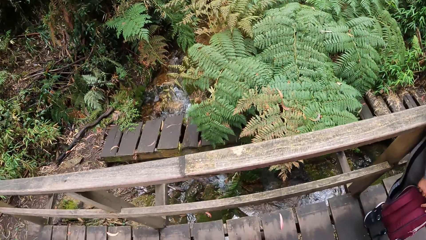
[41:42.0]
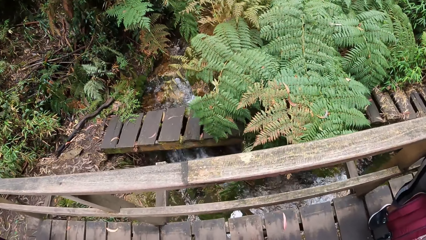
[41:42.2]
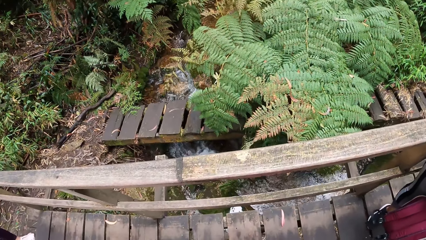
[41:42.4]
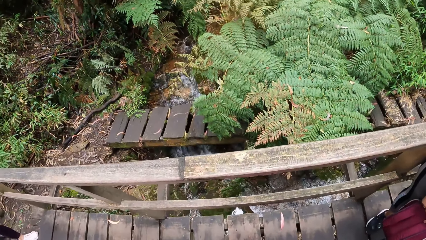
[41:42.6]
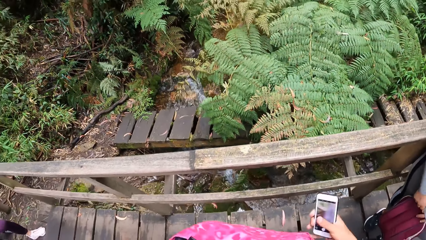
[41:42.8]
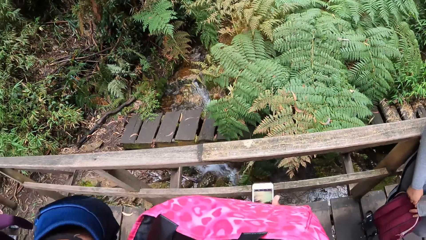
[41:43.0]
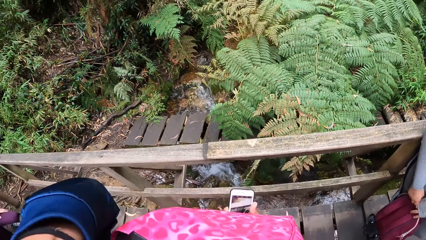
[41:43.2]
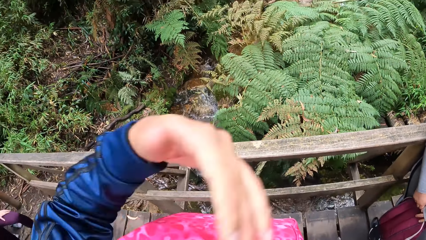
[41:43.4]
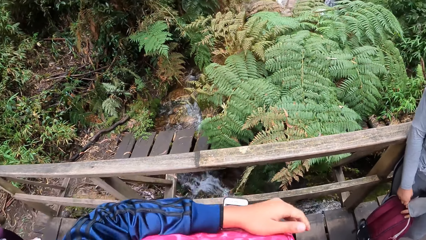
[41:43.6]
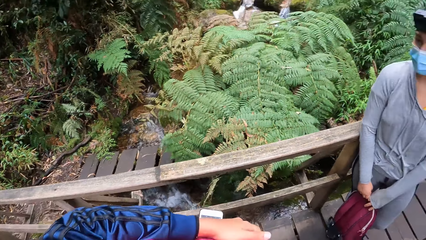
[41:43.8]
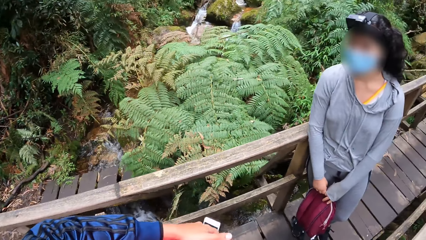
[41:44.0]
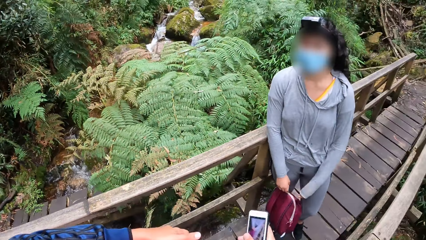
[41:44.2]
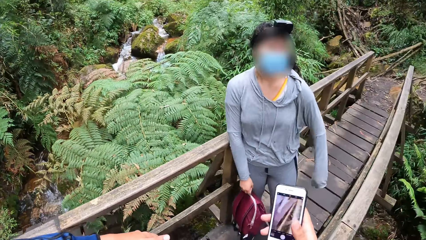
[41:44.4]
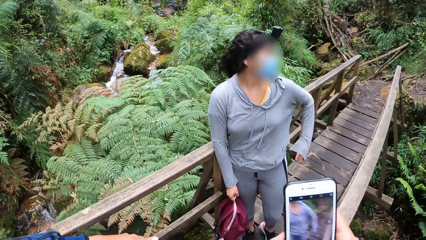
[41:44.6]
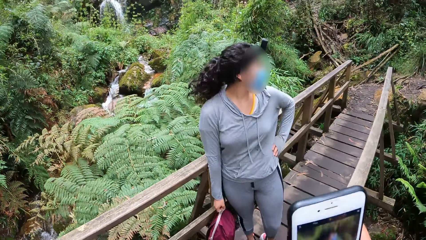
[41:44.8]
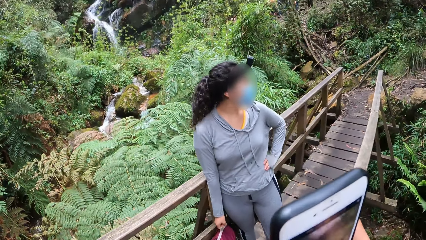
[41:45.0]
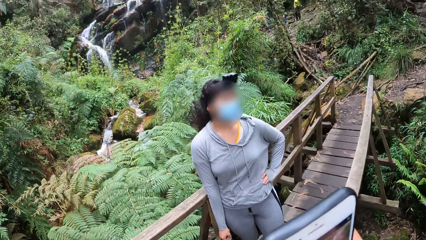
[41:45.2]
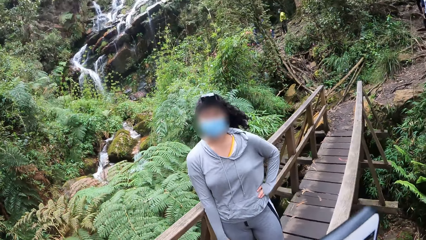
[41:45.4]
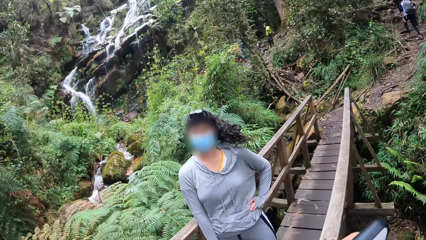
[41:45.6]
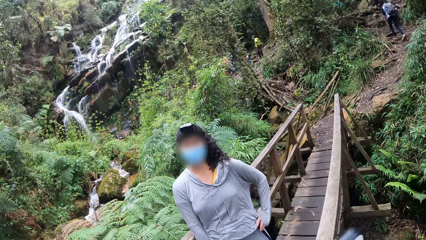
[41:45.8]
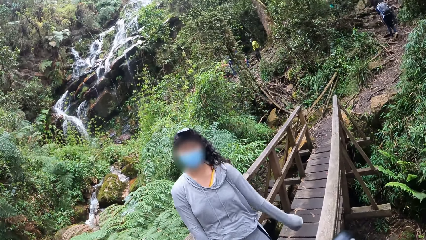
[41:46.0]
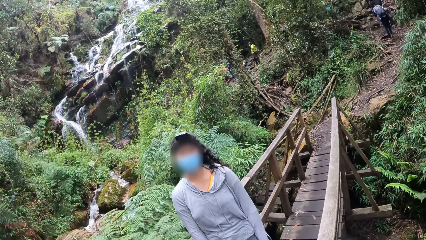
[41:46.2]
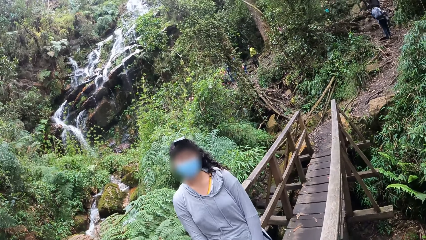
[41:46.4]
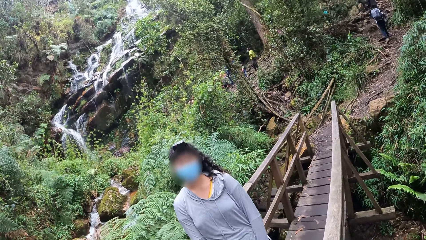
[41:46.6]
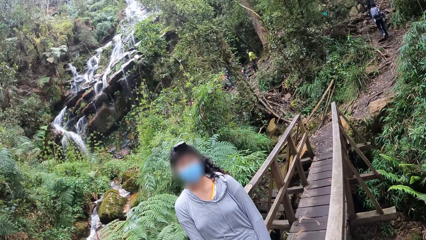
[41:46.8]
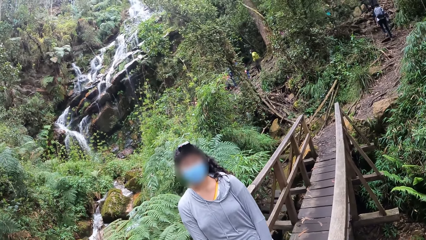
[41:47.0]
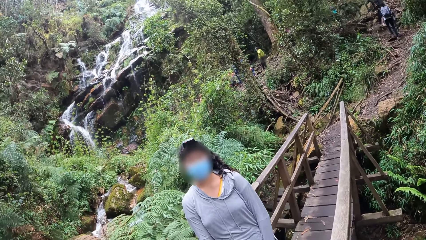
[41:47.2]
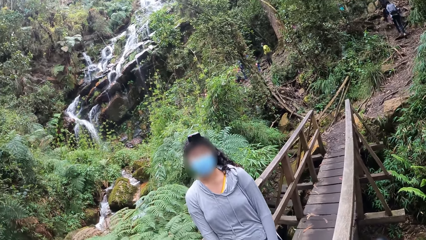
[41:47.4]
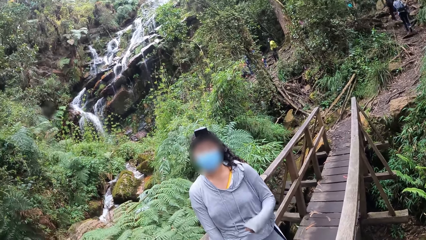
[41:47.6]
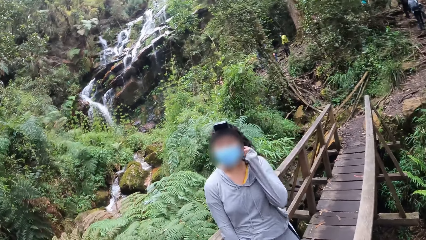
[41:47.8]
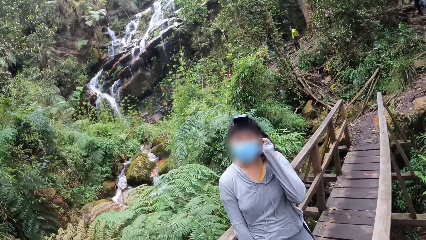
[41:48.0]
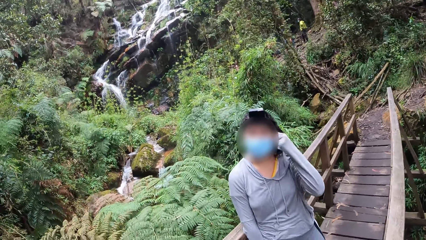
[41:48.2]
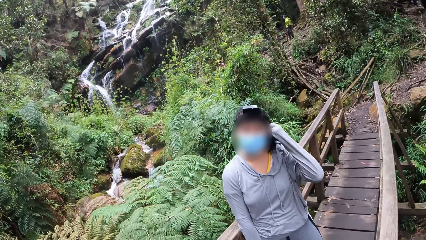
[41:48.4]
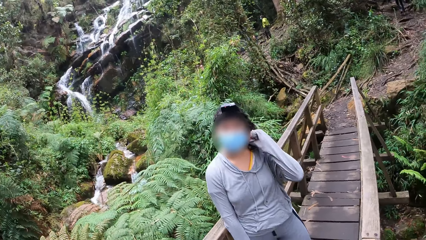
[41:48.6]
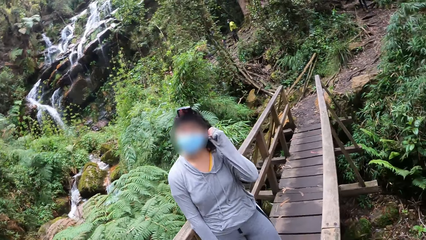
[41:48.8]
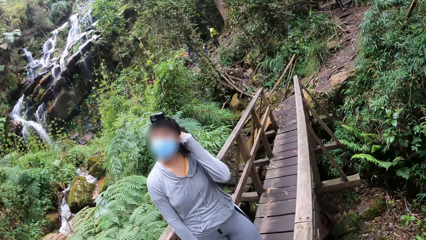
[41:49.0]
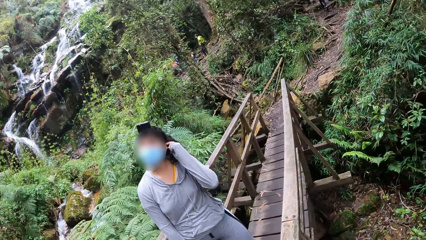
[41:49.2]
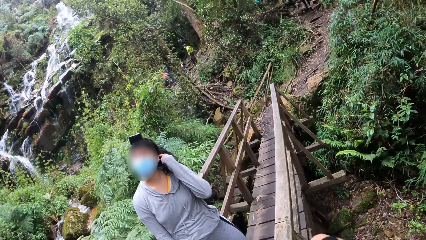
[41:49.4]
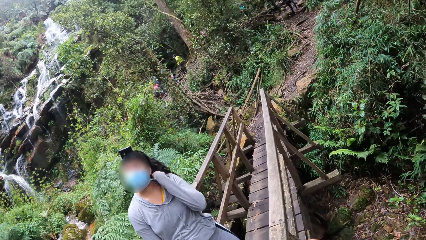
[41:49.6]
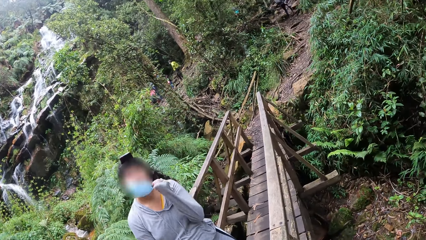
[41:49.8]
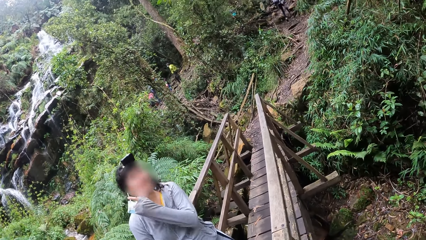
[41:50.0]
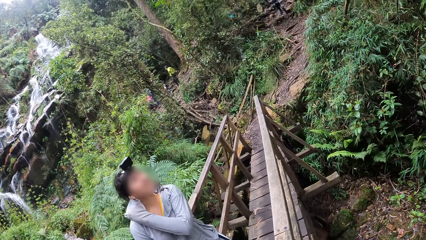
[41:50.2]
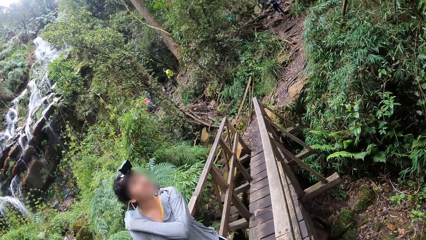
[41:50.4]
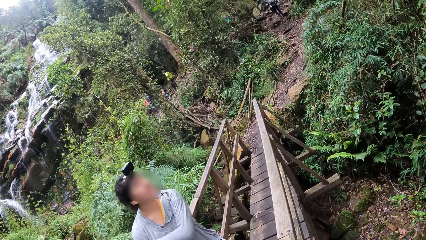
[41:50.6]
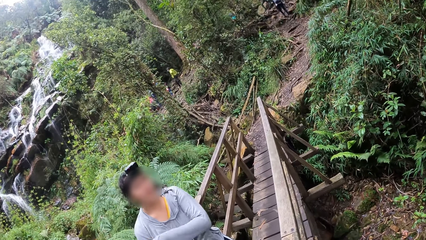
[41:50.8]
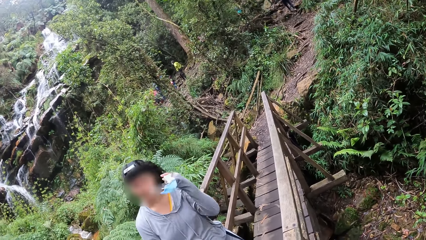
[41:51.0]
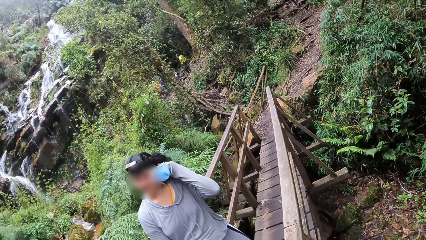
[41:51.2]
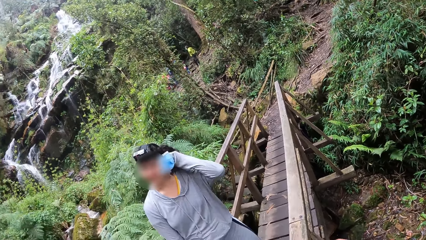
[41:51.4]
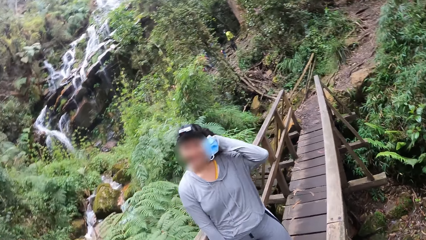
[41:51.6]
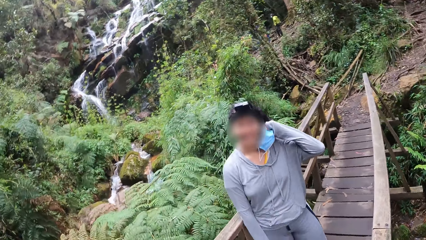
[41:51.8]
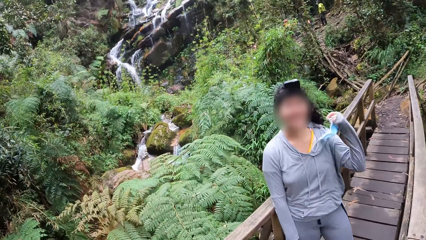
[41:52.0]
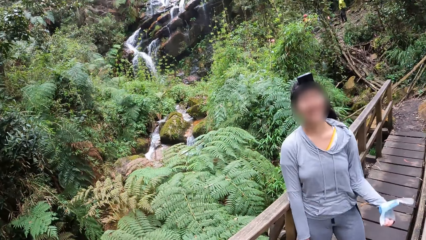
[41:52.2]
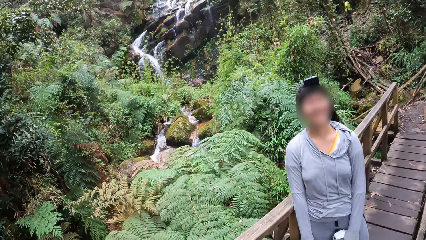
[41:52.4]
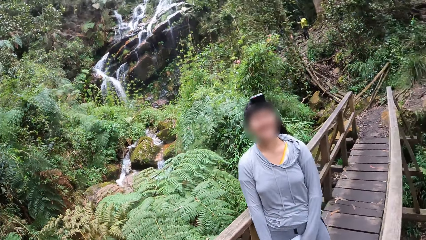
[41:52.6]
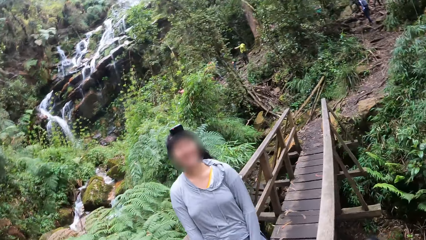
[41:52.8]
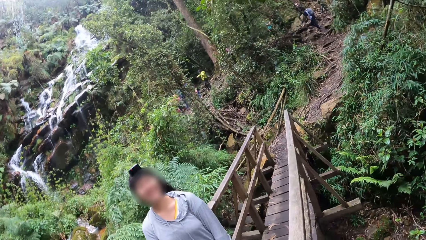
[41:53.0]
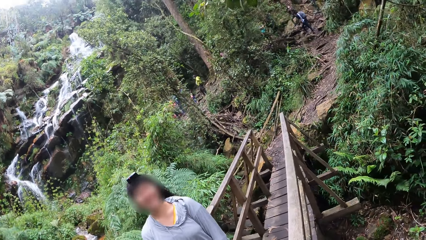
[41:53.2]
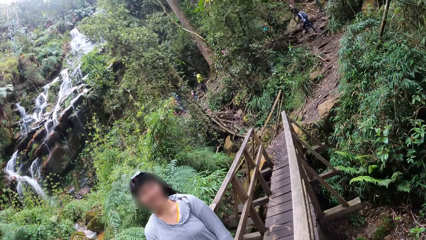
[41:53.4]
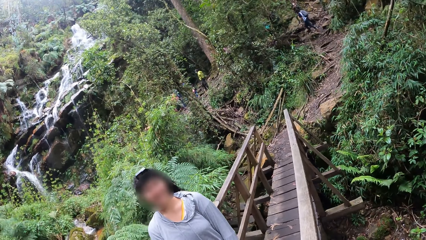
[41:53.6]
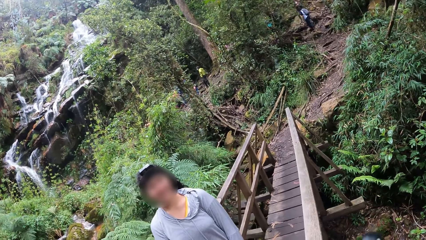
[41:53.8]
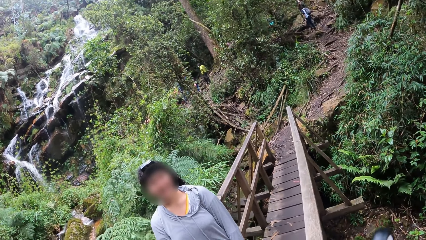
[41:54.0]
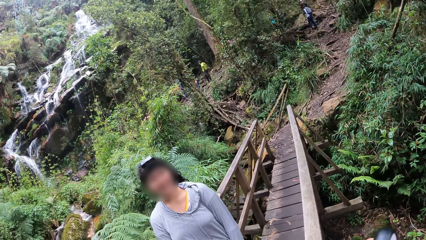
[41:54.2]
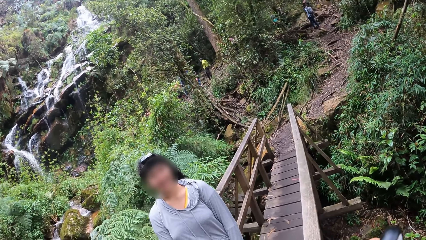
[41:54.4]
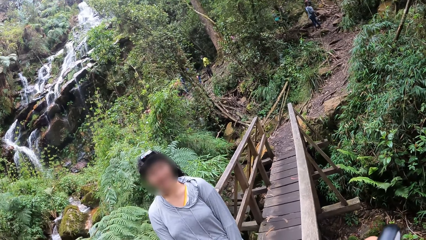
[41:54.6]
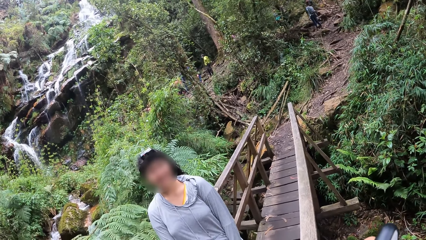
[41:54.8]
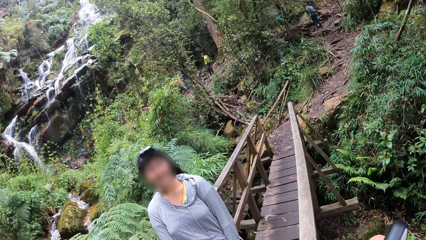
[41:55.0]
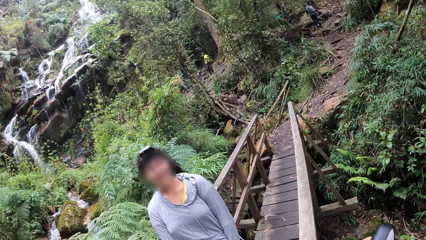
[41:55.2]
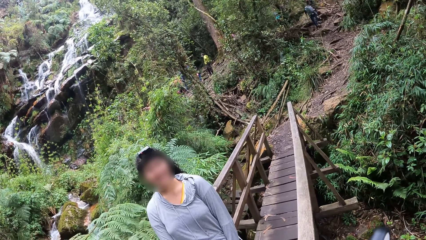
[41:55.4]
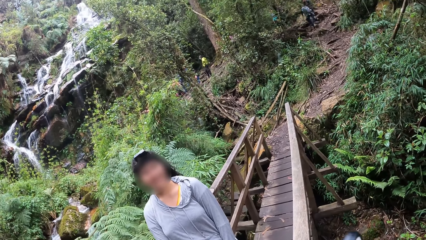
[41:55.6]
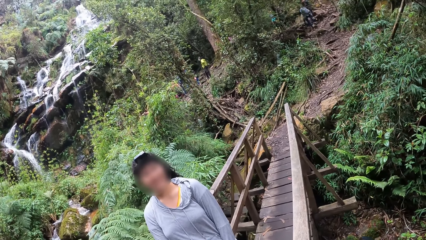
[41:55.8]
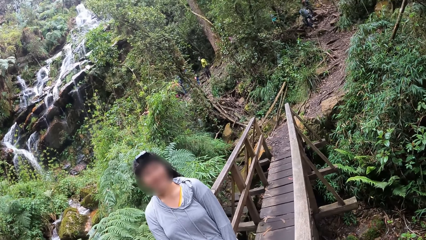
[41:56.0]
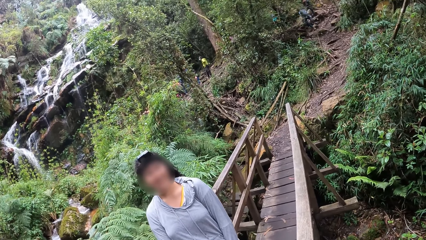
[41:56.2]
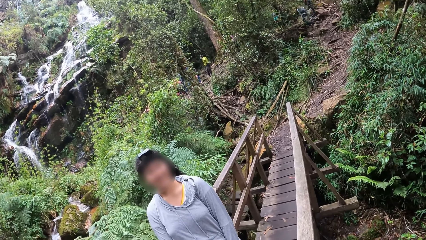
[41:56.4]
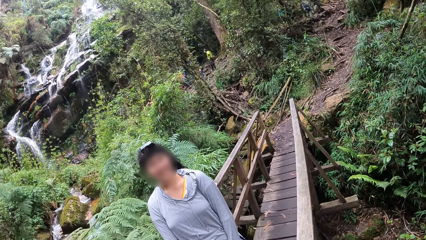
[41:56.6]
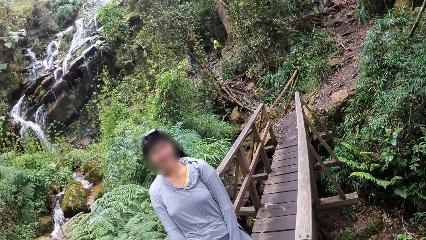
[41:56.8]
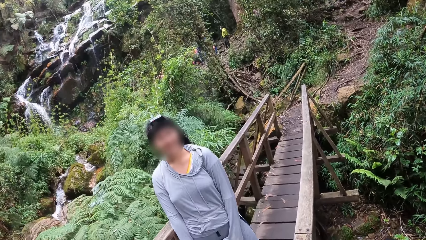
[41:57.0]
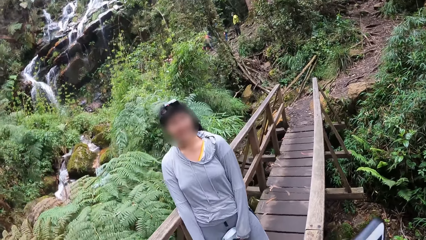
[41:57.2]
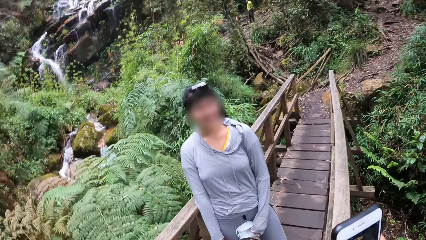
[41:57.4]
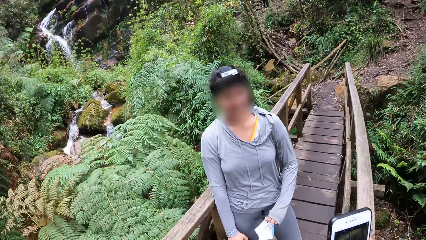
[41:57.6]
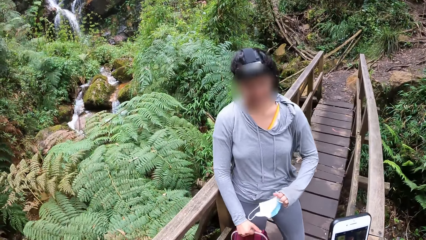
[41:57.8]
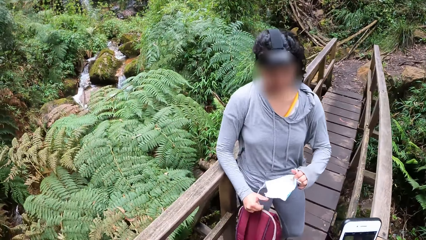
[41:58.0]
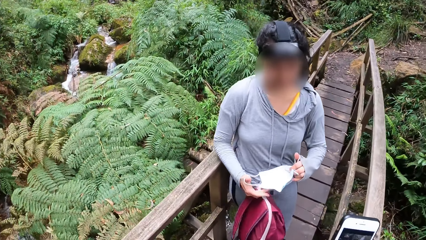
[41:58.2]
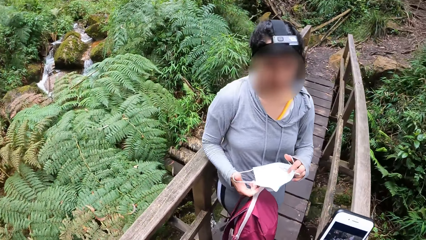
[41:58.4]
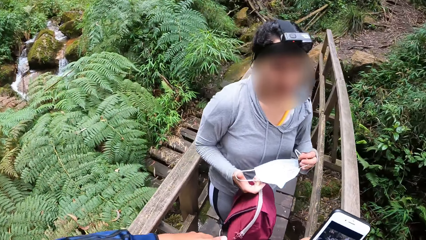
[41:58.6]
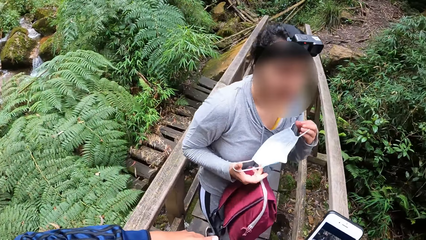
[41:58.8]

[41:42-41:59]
The camera wearer adjusts a bag with both hands. He holds the phone with his right hand. He takes pictures of a lady. The lady removes her face mask.
